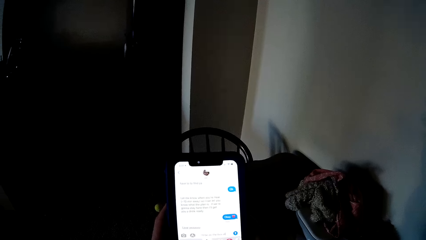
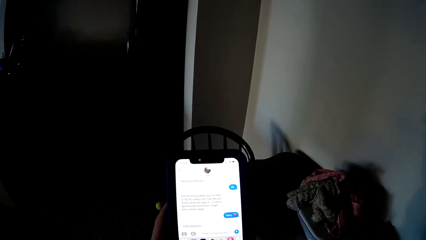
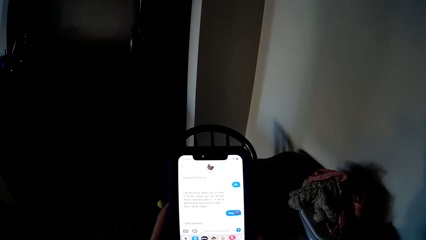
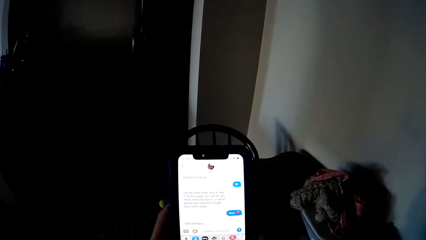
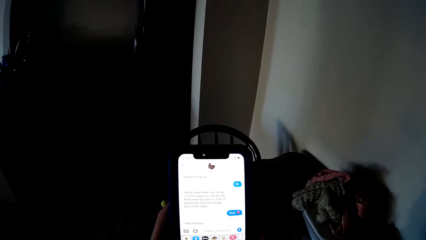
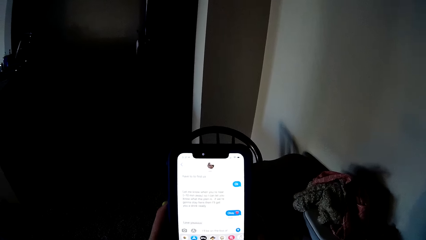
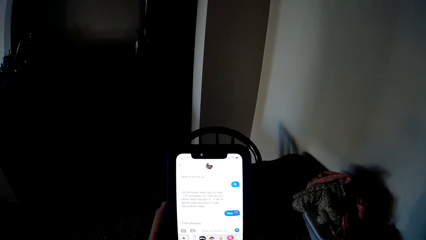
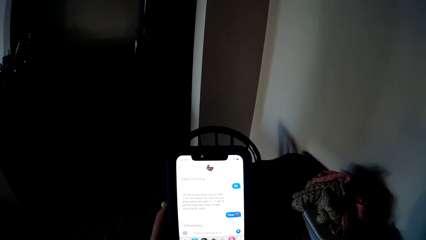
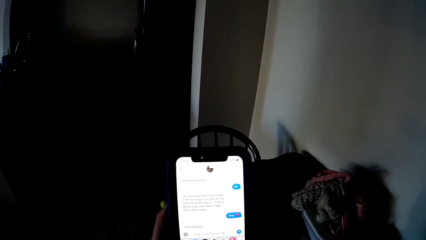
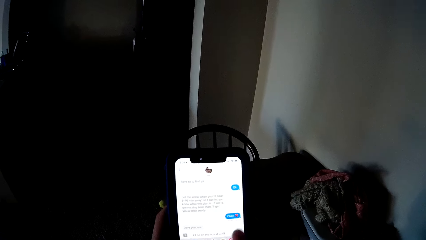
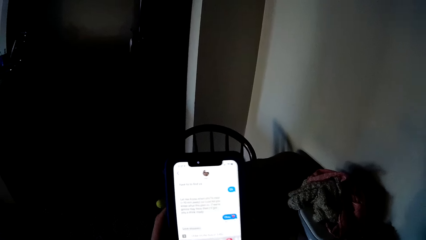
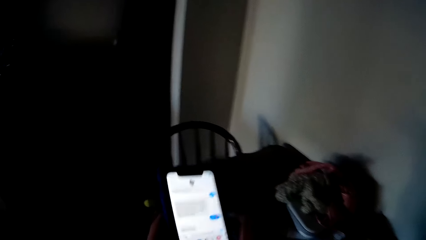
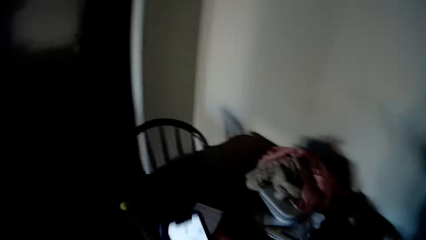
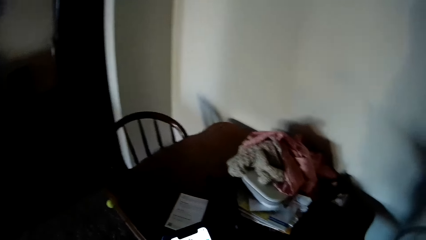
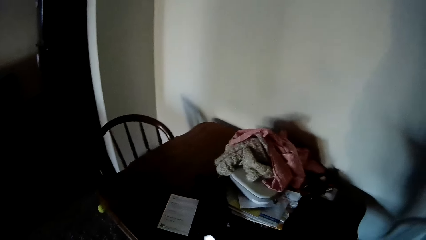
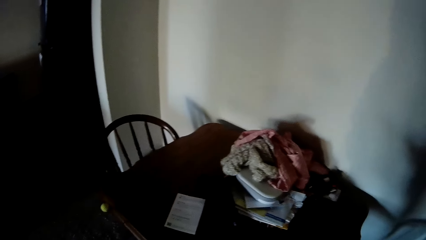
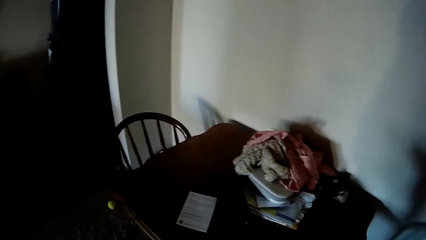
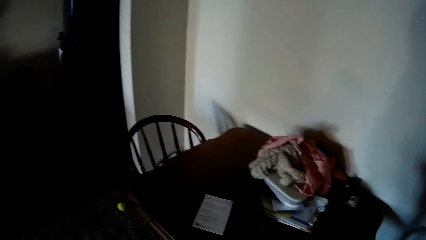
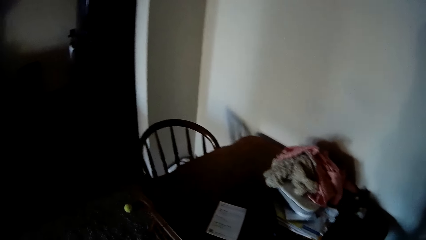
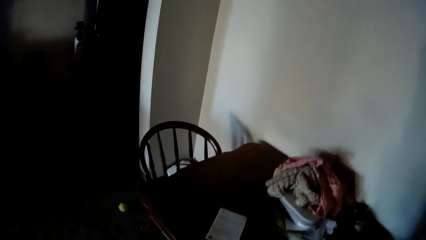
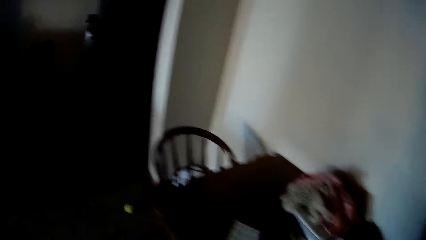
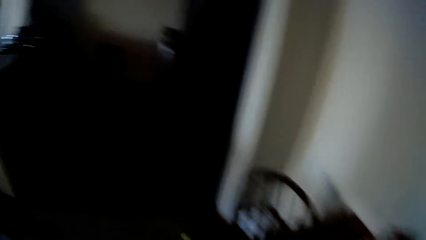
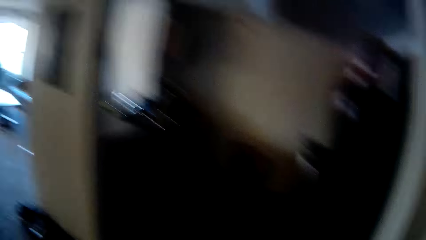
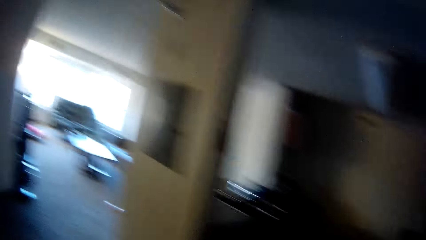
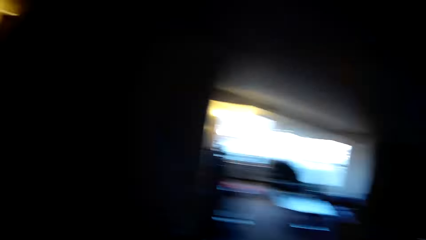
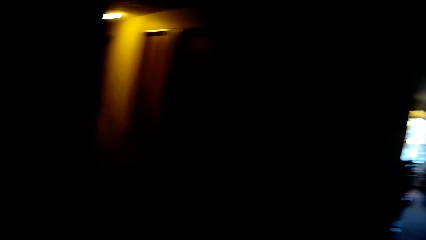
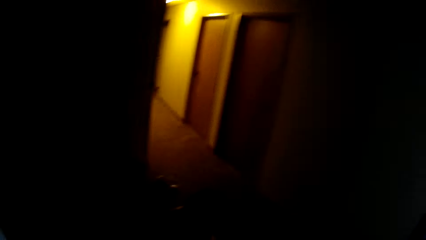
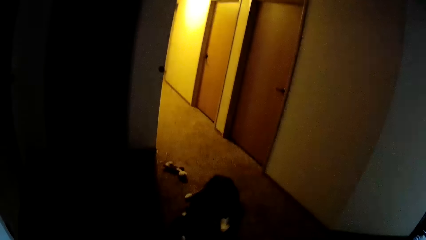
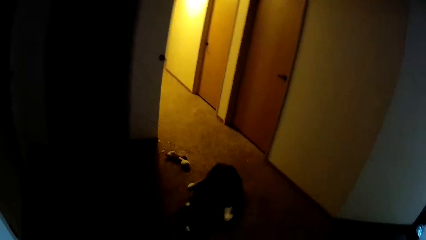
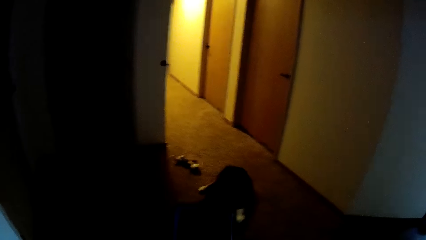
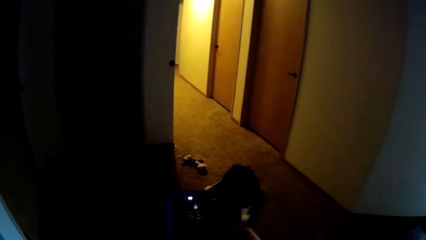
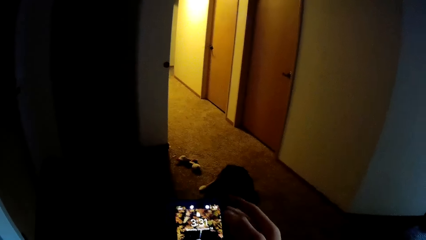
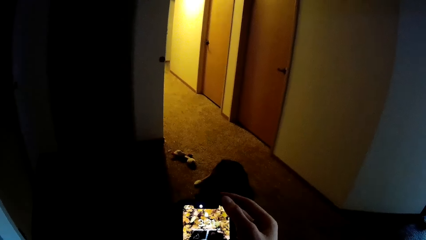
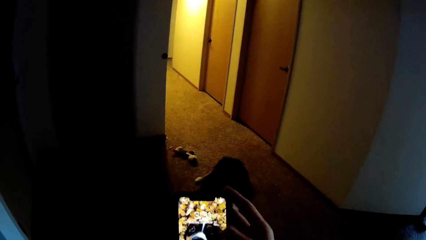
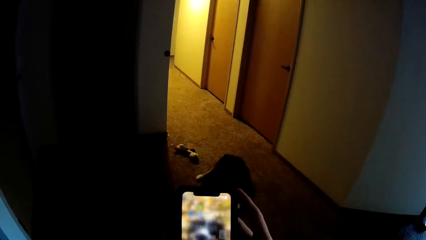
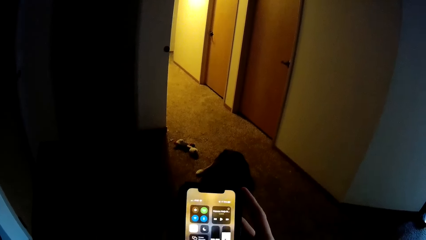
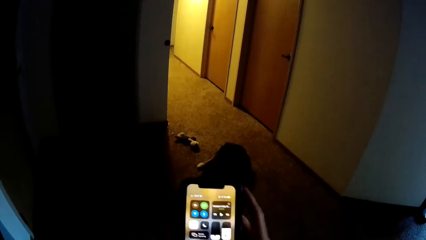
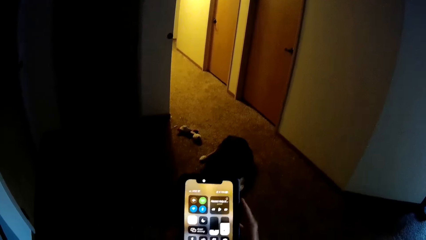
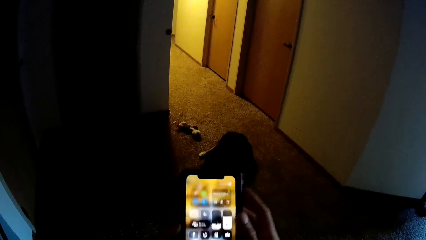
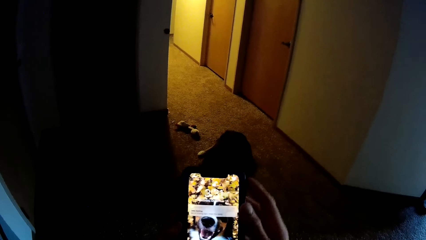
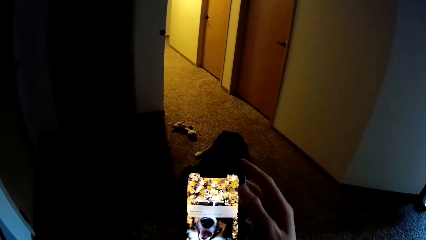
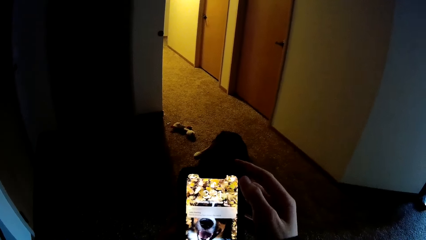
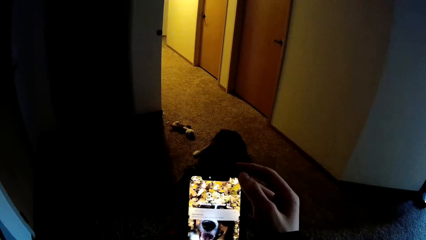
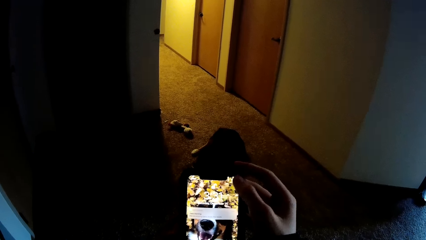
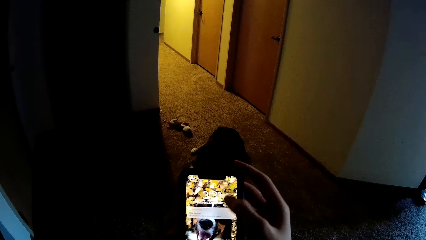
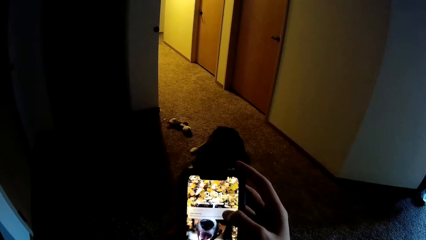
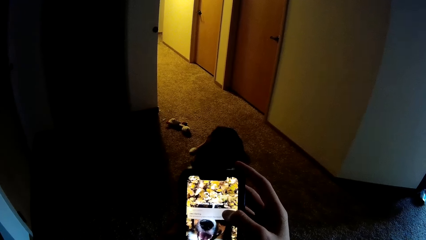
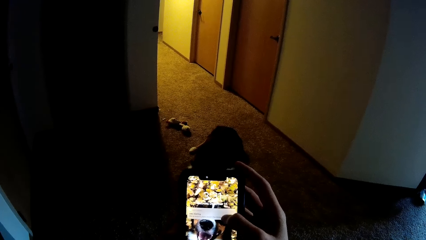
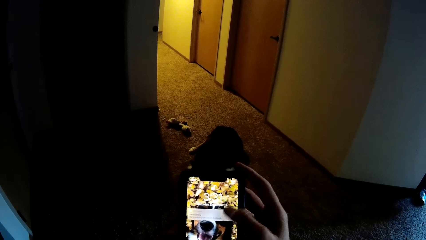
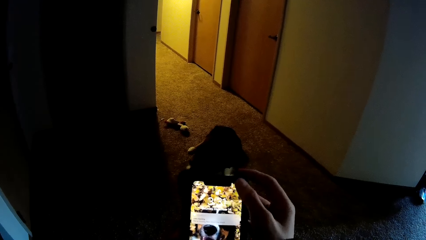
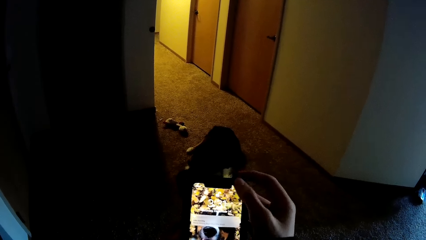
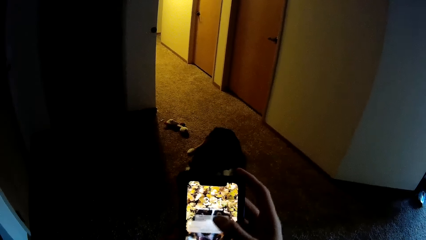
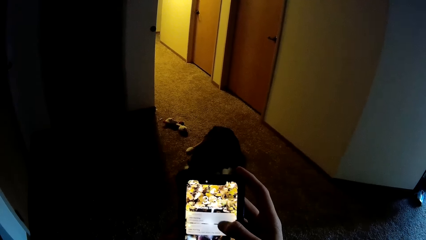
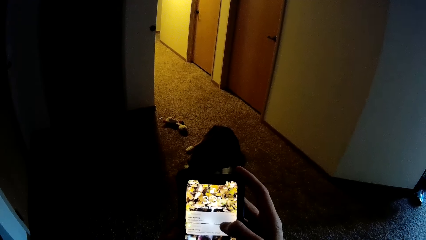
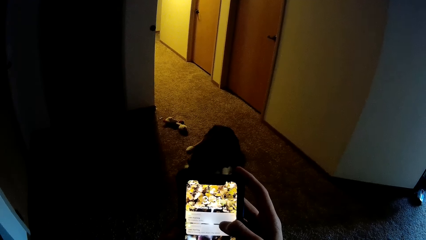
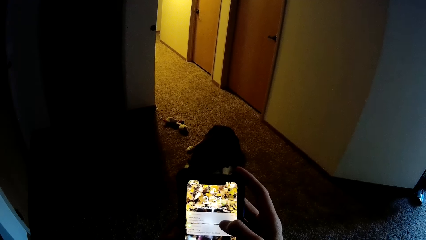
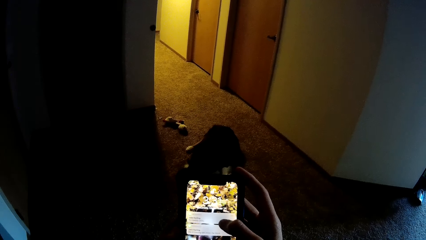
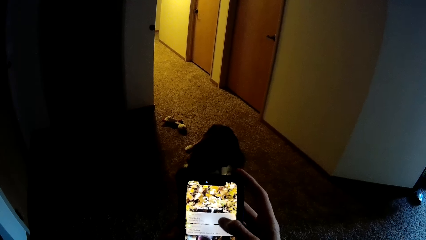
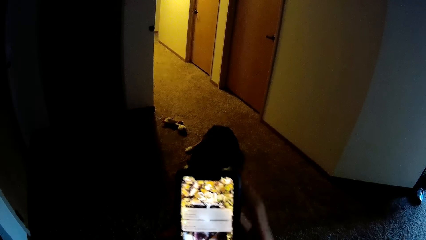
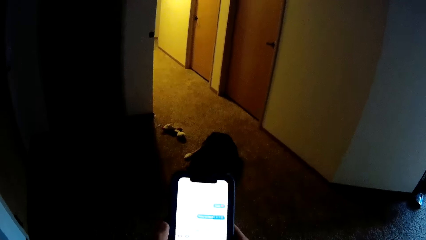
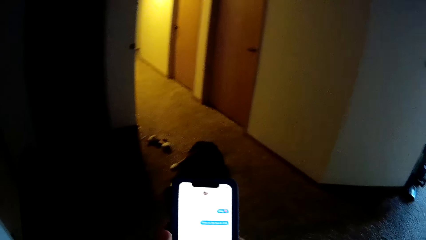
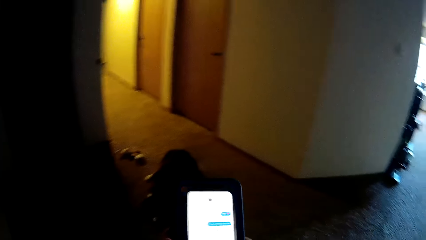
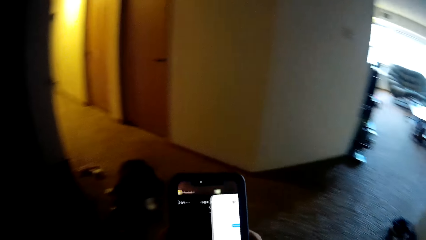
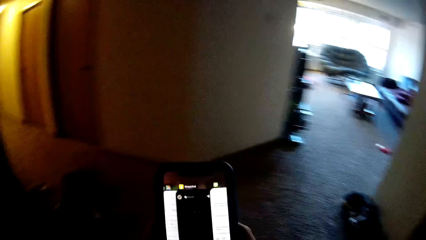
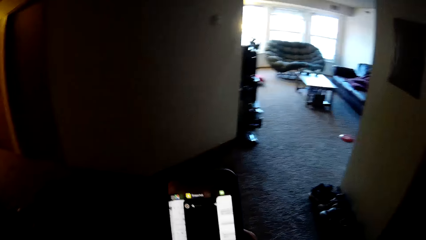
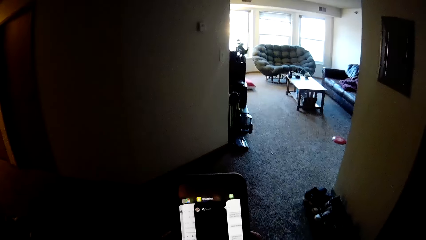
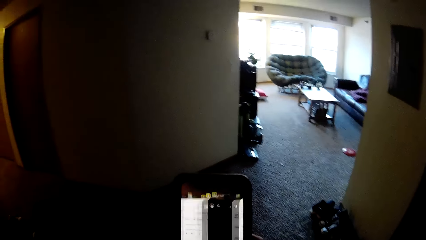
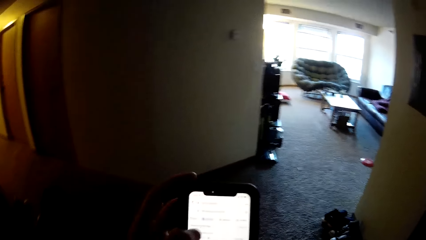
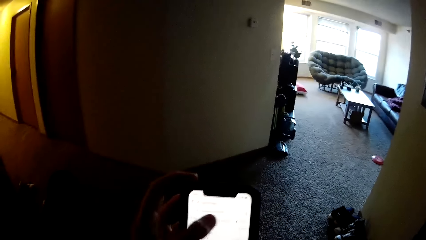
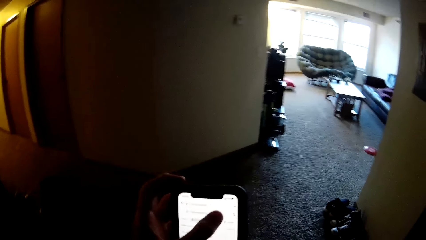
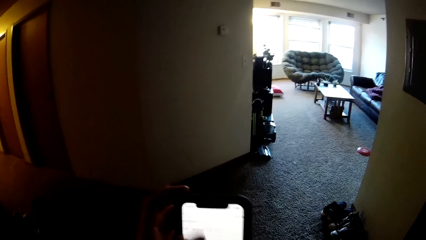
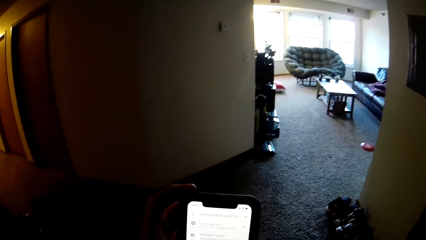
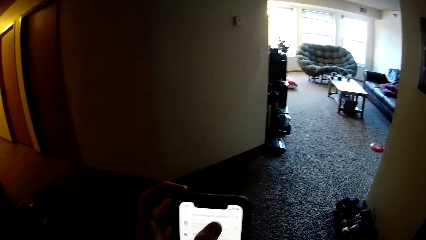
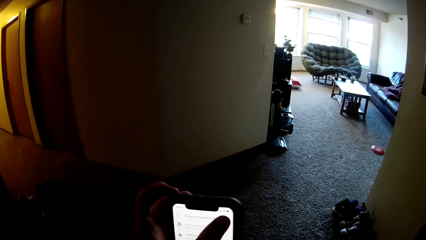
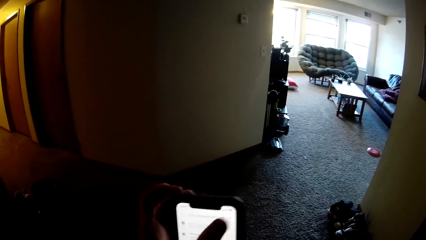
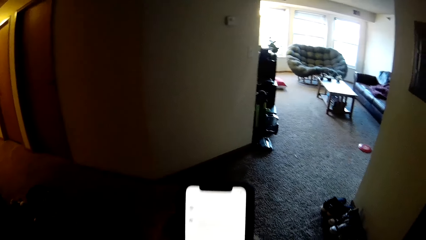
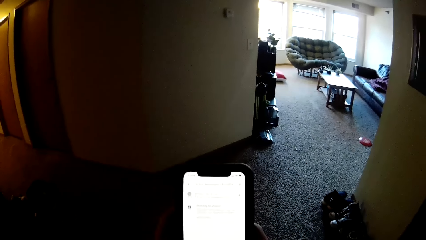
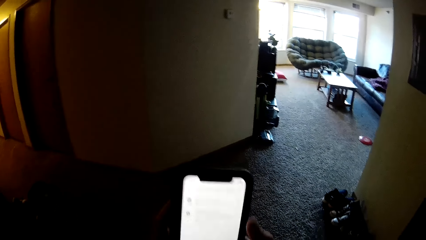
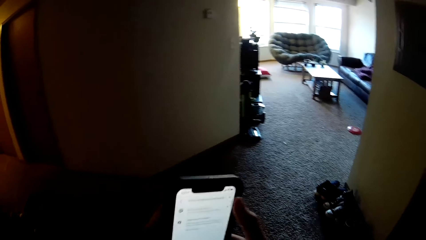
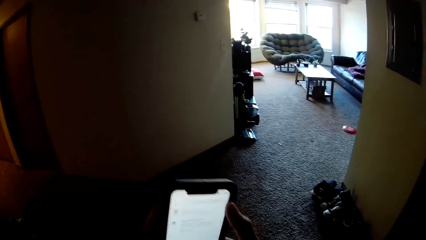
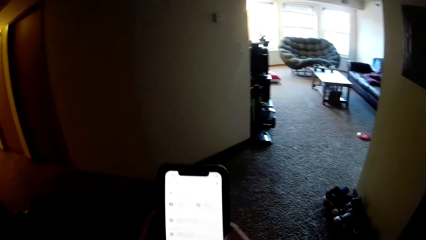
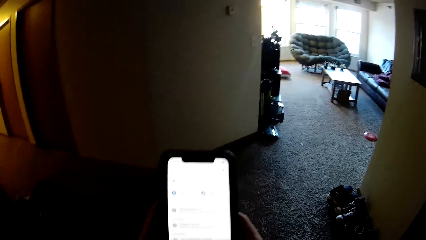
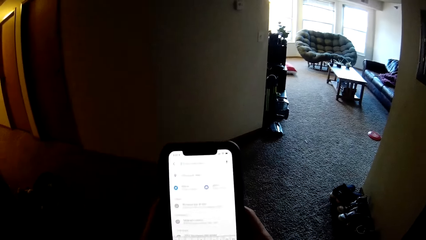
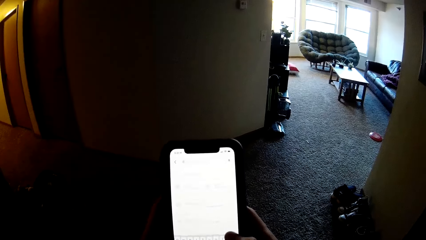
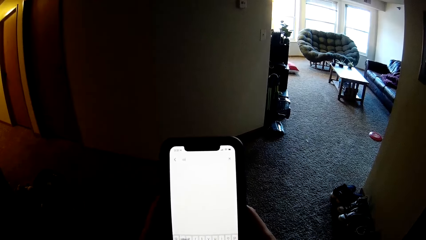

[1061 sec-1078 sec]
The camera wearer puts her phone away. She looks around. She picks up the phone. She scrolled through the phone.
